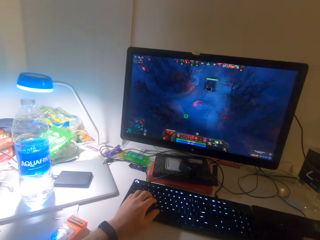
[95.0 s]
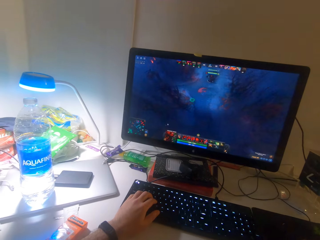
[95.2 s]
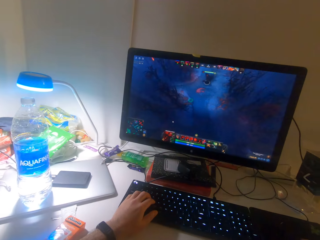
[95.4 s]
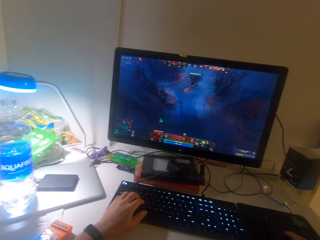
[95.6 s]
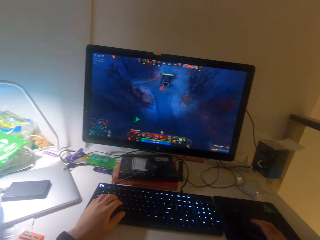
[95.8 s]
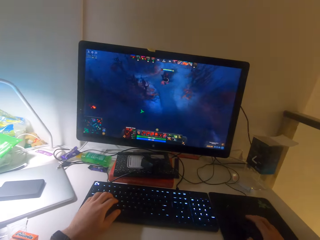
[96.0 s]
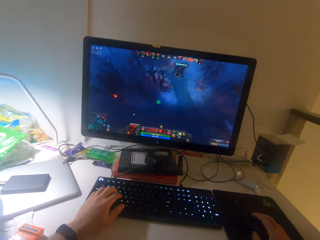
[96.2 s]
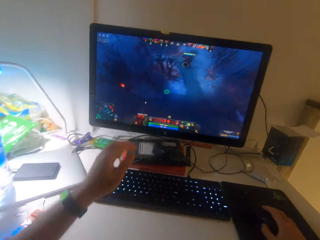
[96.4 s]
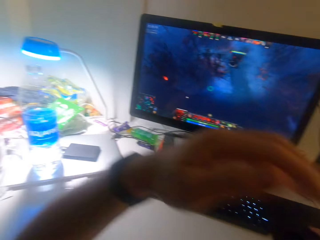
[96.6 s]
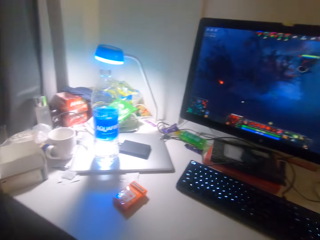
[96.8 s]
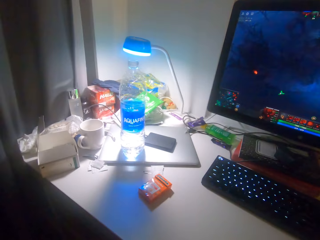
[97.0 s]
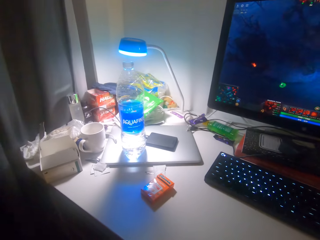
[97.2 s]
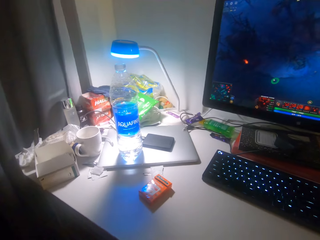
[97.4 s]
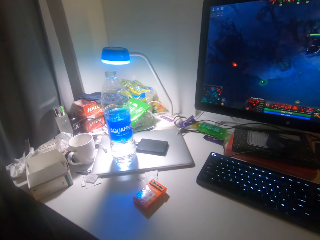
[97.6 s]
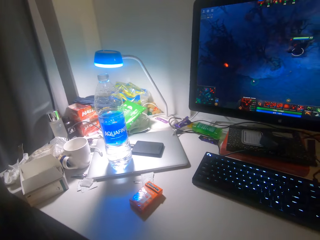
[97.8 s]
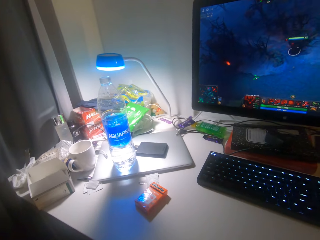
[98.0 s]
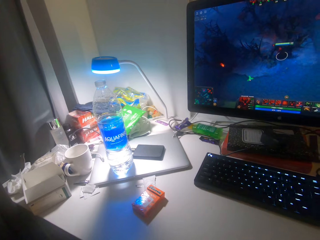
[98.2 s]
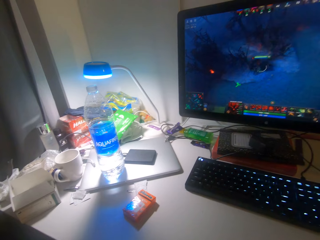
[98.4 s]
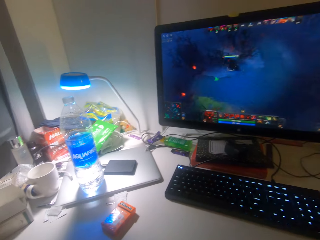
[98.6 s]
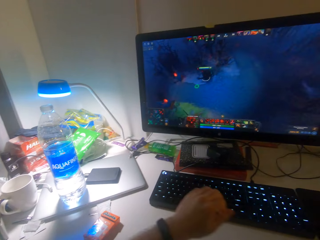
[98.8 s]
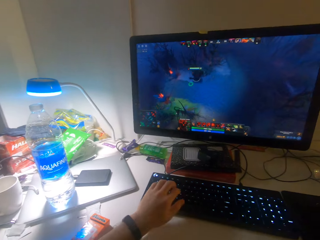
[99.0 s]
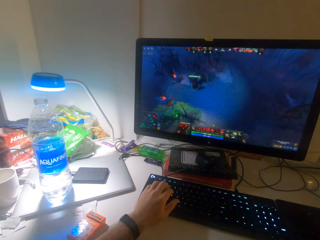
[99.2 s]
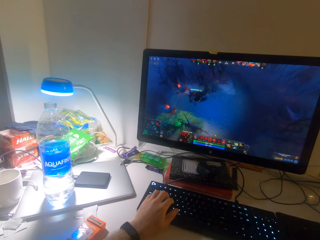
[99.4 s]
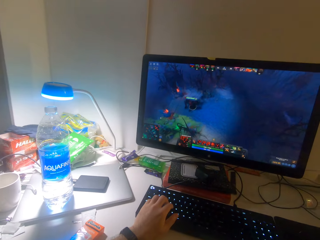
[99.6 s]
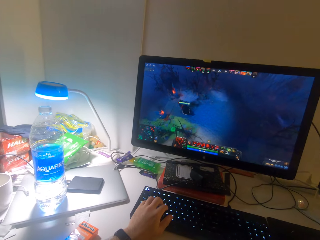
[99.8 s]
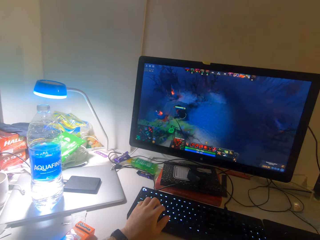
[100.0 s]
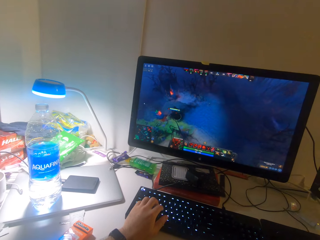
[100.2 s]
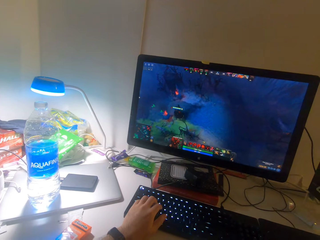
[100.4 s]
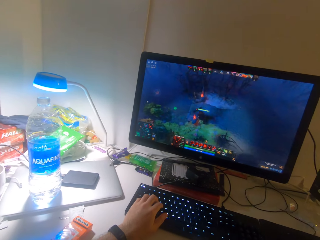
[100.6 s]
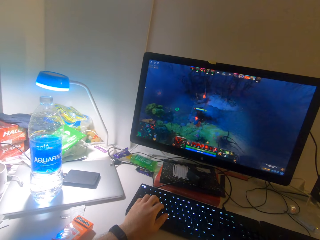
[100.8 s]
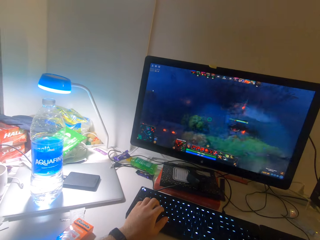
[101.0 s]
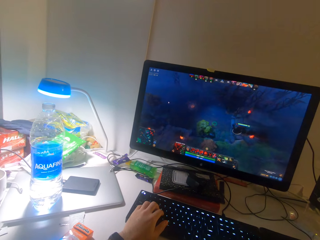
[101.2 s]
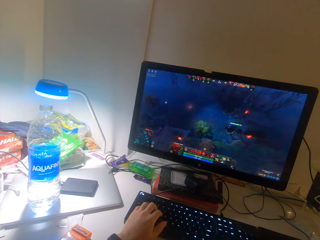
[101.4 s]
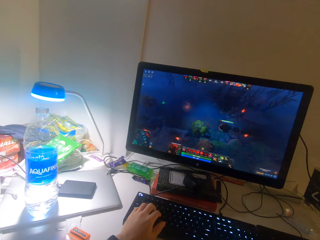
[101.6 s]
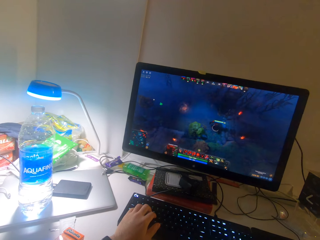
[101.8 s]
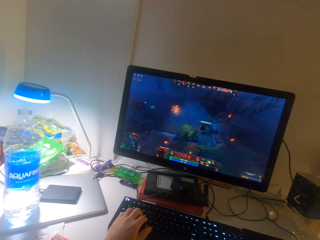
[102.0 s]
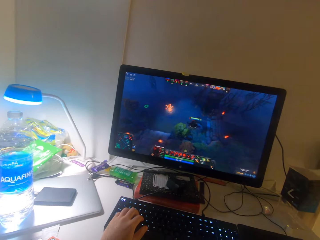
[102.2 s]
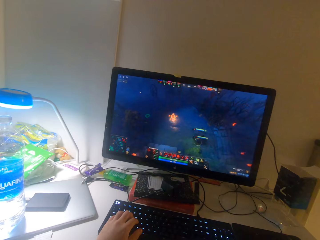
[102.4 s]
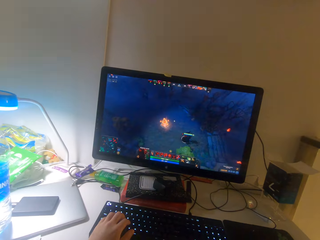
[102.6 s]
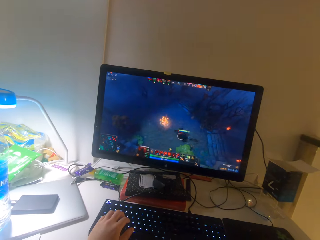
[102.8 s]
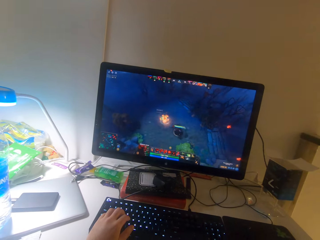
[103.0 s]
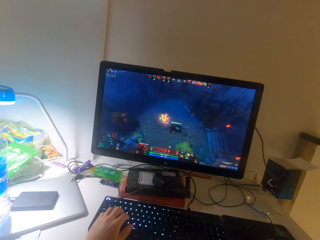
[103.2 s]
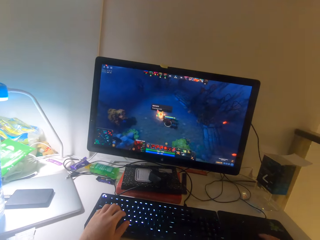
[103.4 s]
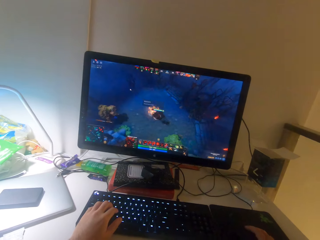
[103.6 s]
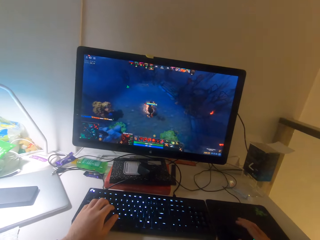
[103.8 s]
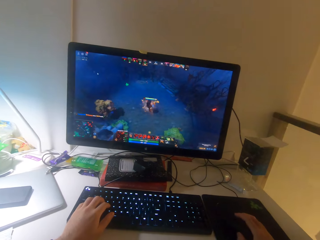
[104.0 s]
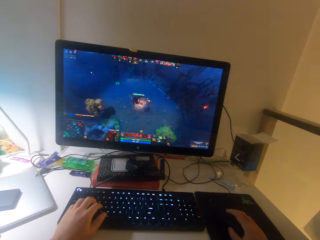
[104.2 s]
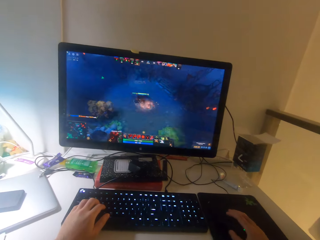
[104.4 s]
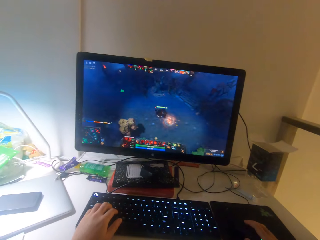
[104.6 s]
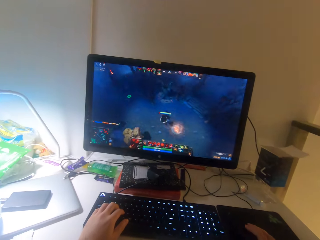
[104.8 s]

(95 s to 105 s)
The camera wearer releases the keyboard. They hold the keyboard.

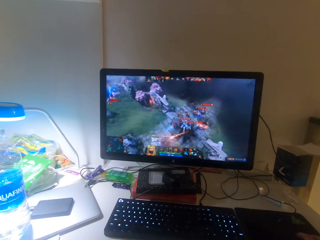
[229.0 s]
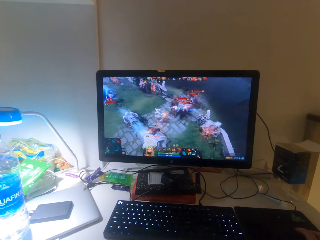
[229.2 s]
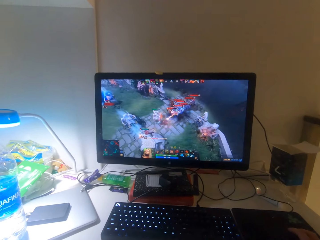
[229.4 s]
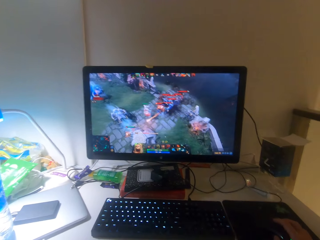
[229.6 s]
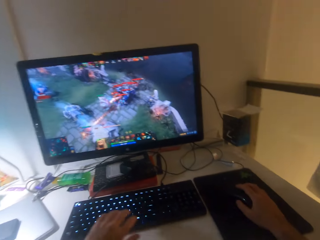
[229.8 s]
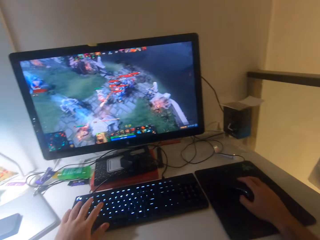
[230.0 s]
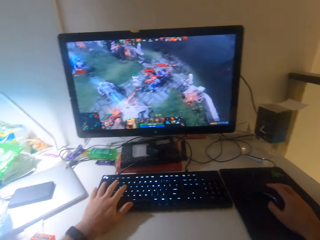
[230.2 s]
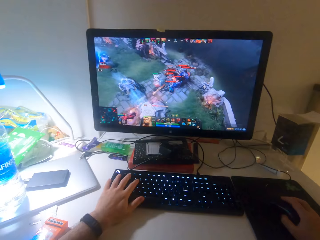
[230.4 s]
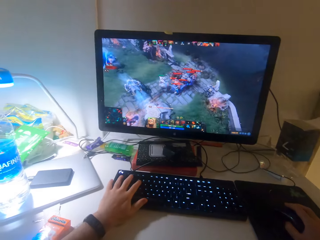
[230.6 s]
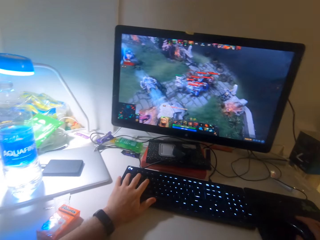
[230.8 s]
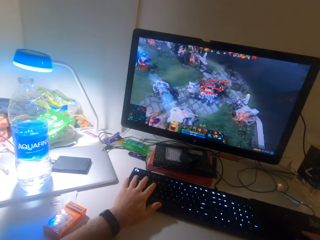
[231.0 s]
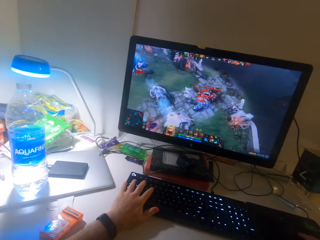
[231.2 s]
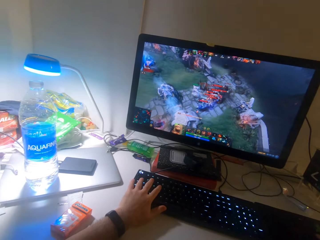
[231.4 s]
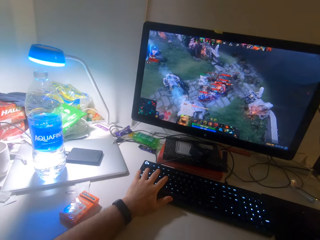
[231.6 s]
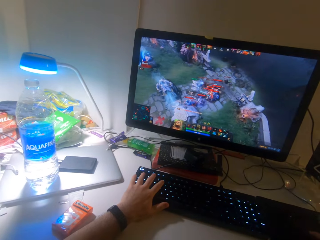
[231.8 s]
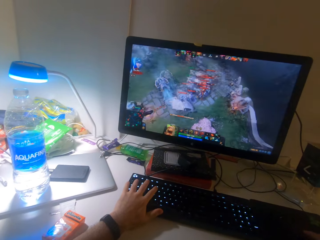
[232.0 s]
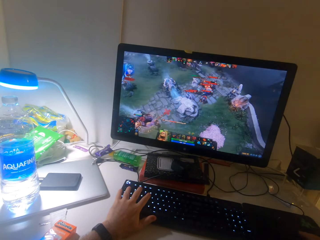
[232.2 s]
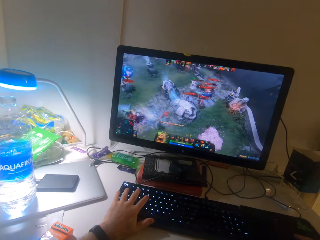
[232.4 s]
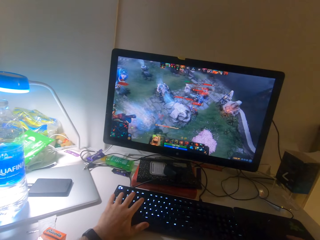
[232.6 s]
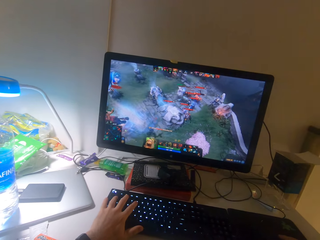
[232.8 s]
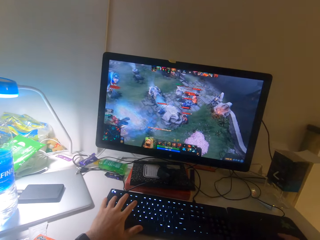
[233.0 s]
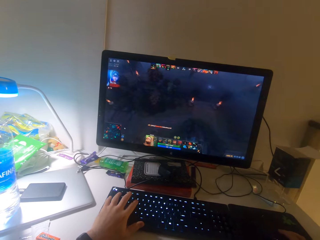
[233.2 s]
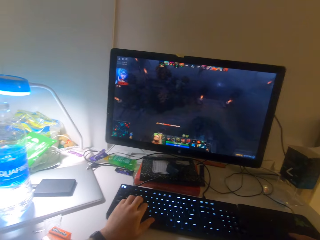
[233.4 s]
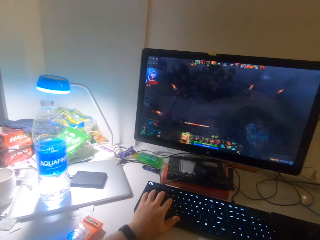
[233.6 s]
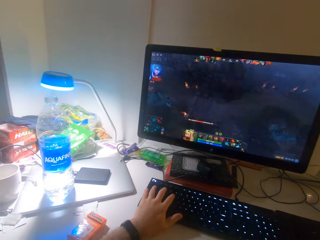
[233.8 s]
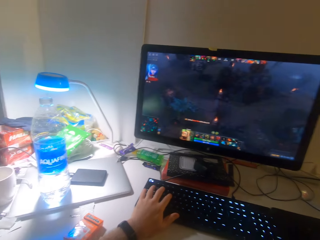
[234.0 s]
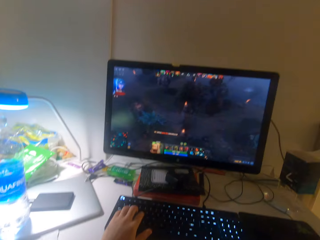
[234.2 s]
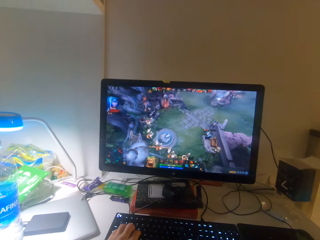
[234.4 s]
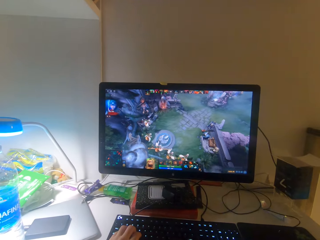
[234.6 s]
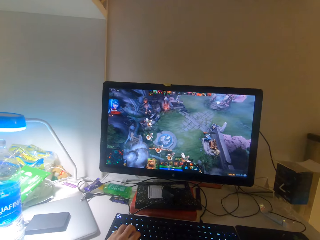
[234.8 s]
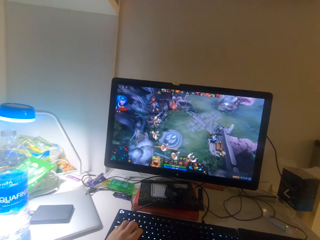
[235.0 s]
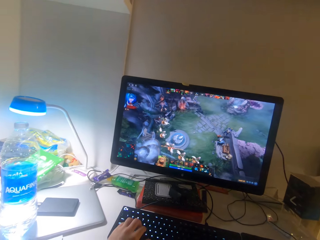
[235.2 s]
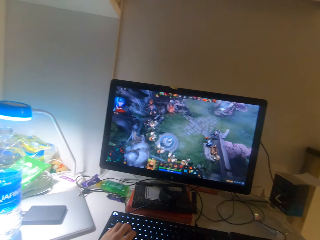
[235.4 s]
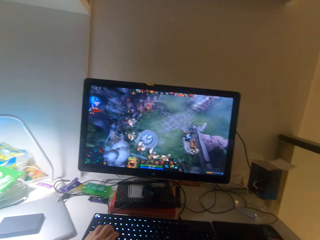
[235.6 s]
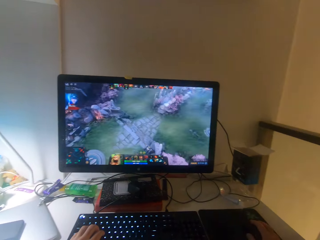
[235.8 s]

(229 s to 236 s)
The camera wearer operates the keyboard on the table with his left hand. He presses the keyboard.
